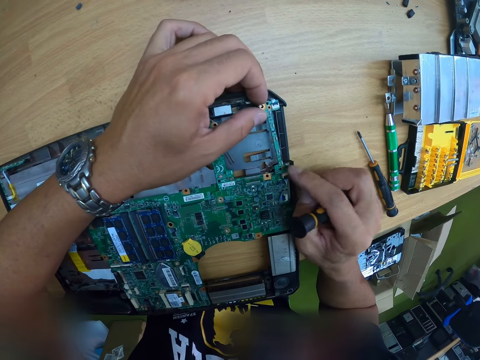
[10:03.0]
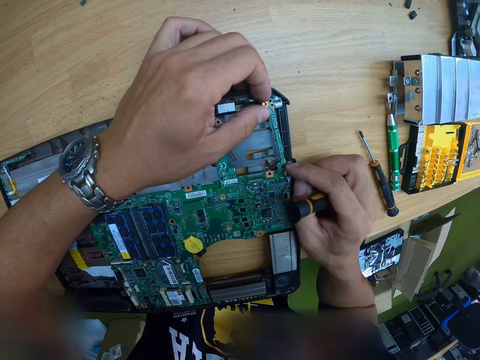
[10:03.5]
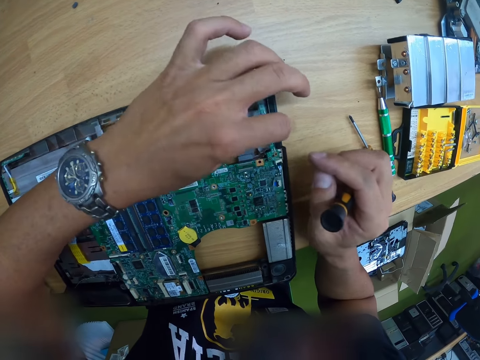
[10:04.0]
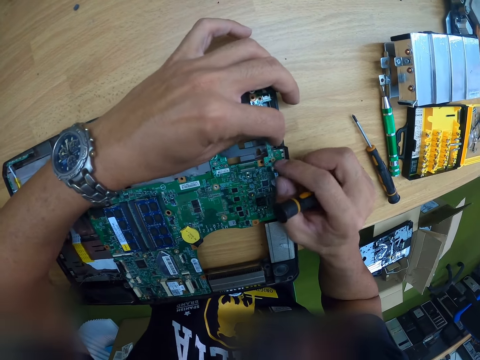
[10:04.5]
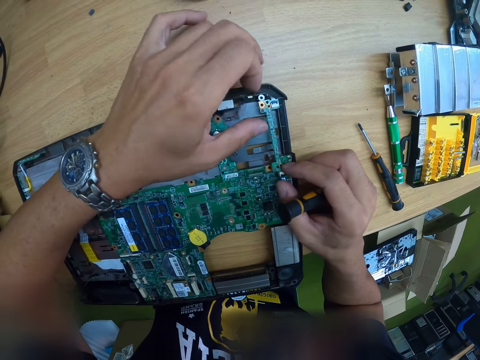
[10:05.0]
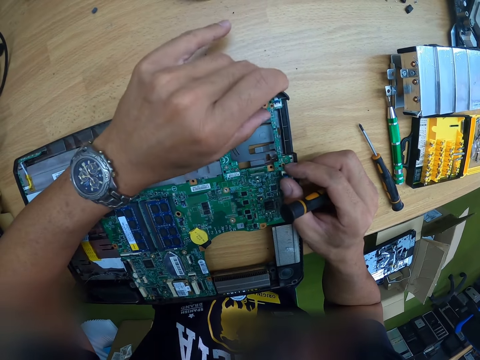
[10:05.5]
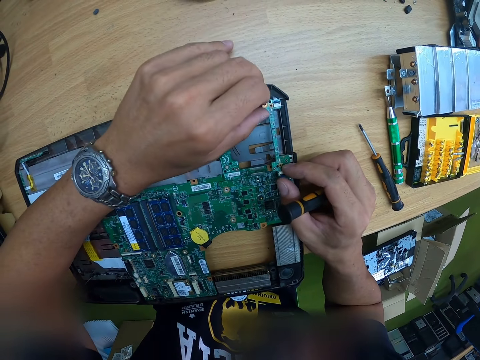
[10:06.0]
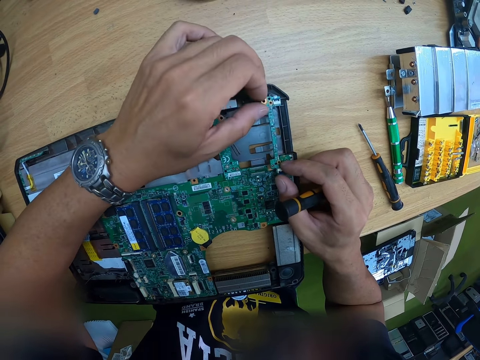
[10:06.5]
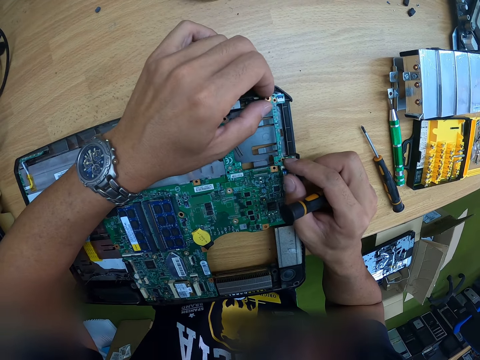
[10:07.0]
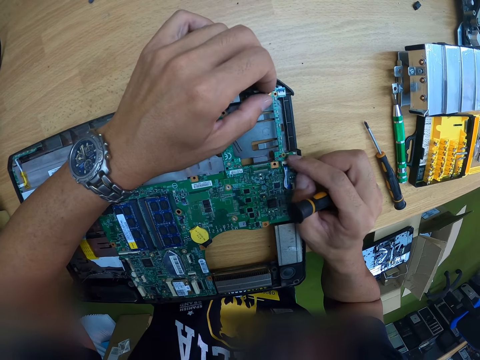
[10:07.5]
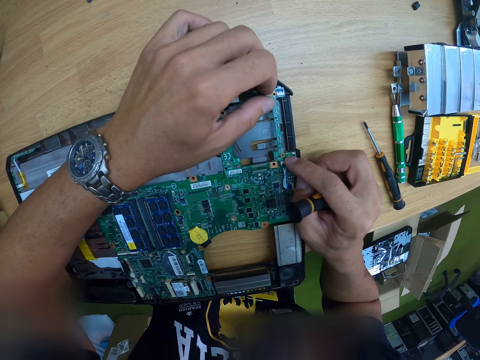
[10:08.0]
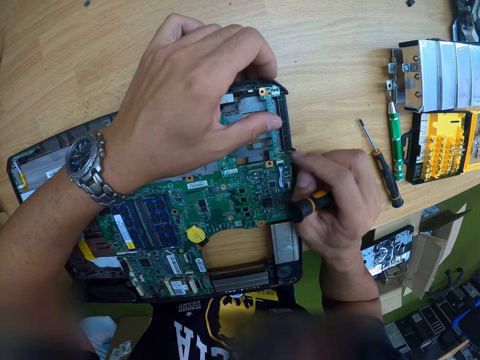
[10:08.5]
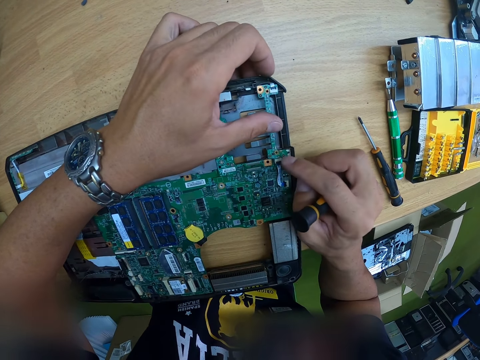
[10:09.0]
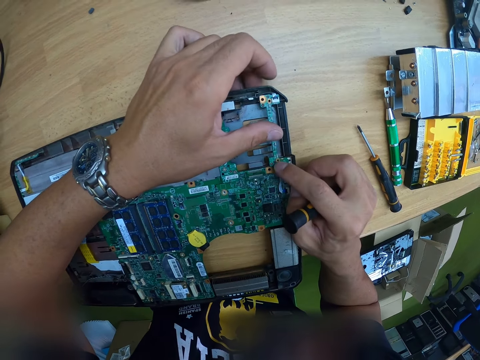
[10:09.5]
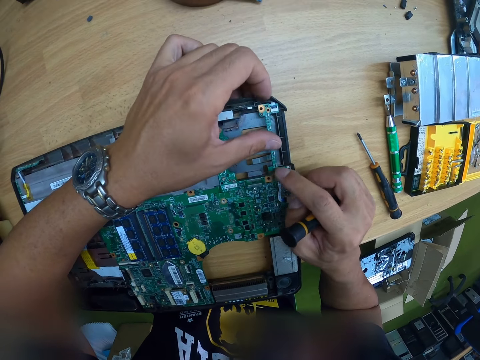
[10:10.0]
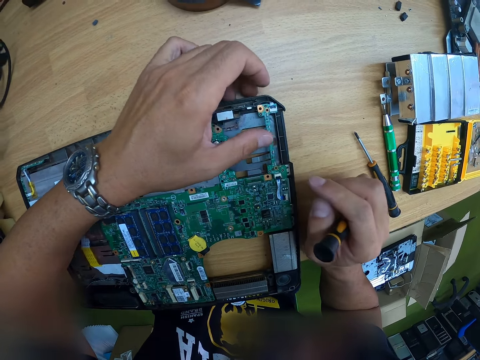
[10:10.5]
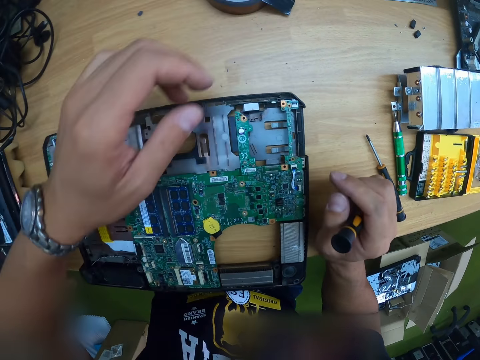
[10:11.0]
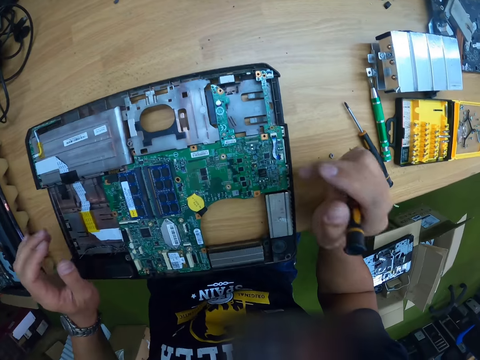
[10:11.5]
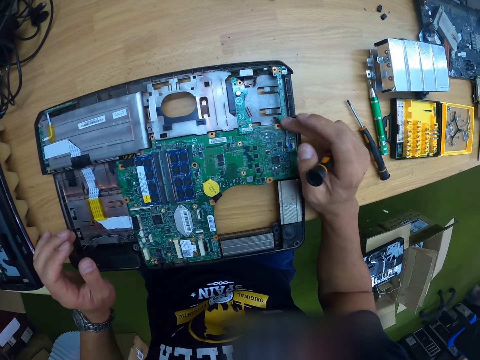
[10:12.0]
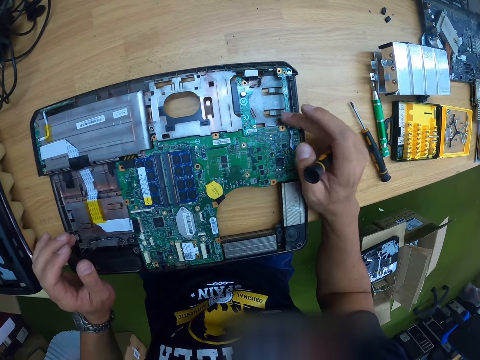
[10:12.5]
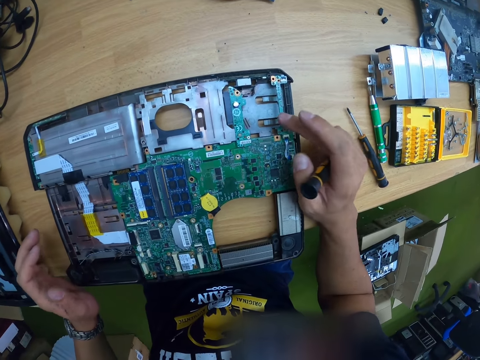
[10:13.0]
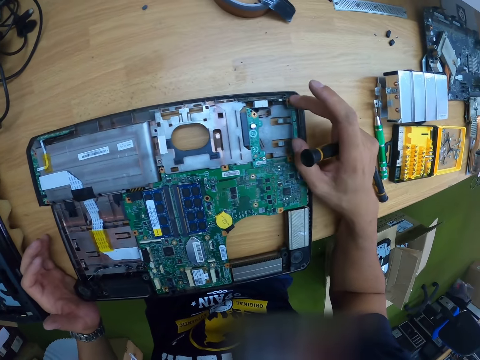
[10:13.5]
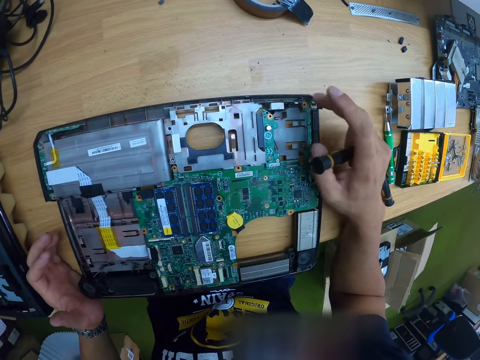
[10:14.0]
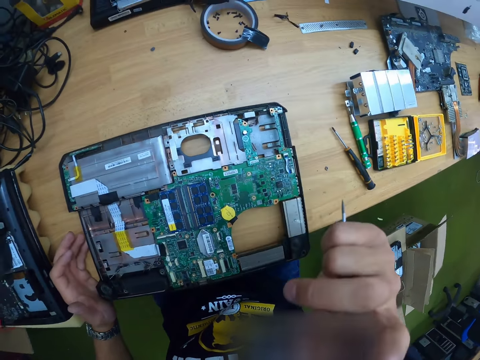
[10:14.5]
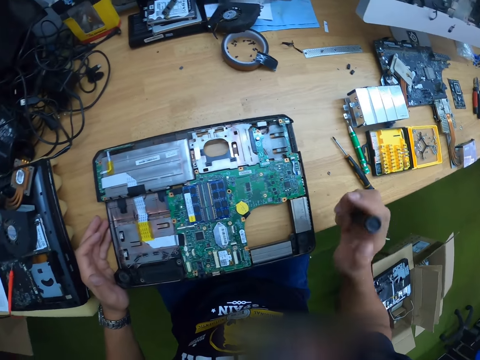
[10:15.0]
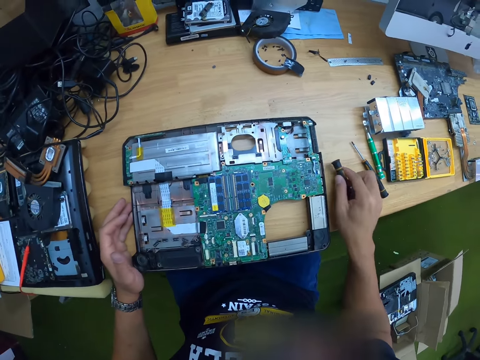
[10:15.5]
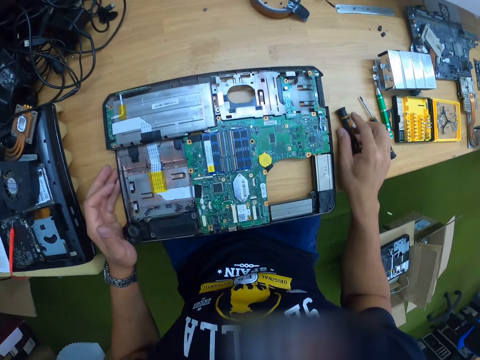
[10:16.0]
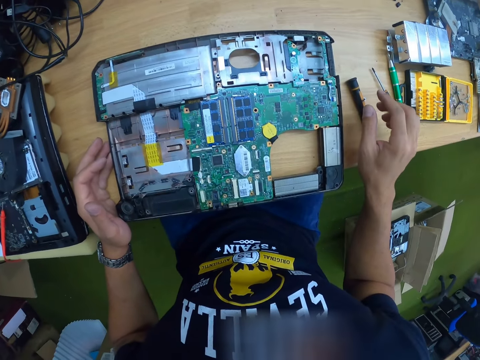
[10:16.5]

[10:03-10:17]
The camera wearer presses a motherboard part with the right hand. He adjusts the motherboard part with both hands. He presses the motherboard part with the right hand. He removes both hands from the computer. He presses a computer part with the right hand. He raises the right hand. He drops the screwdriver on the table with his right hand. He drops the right hand on the table.

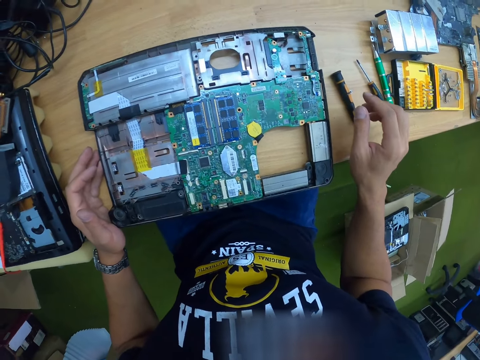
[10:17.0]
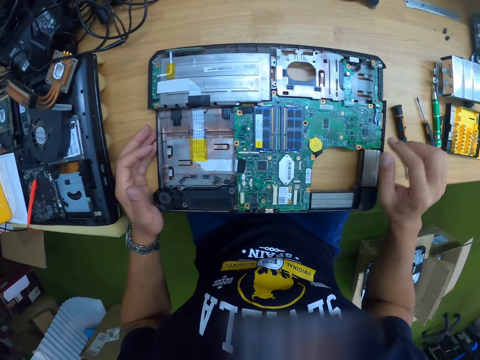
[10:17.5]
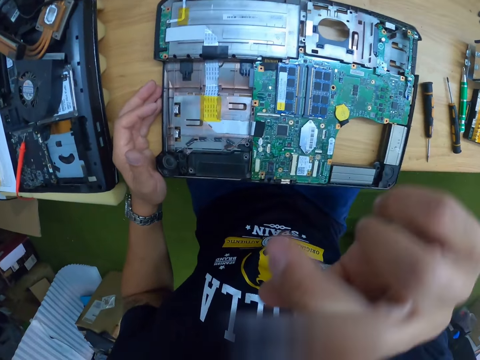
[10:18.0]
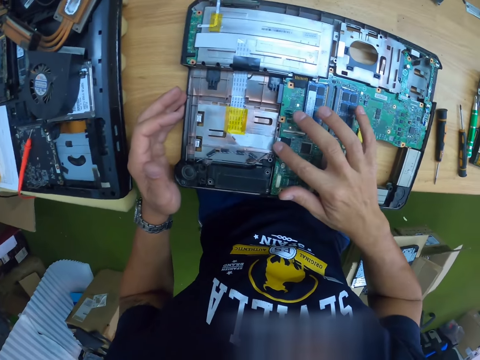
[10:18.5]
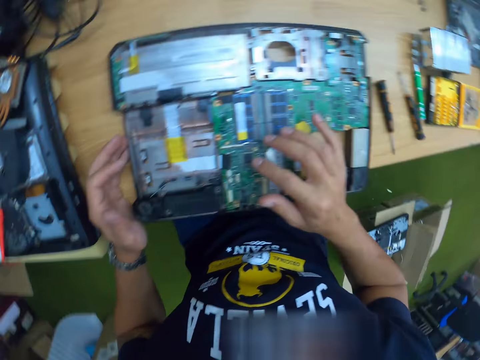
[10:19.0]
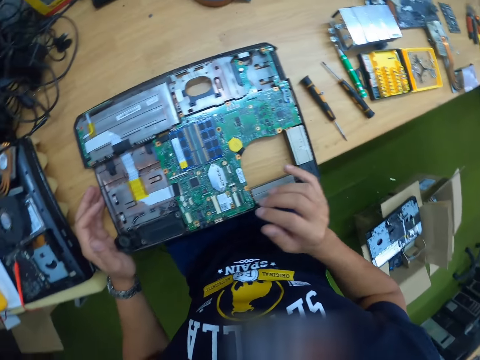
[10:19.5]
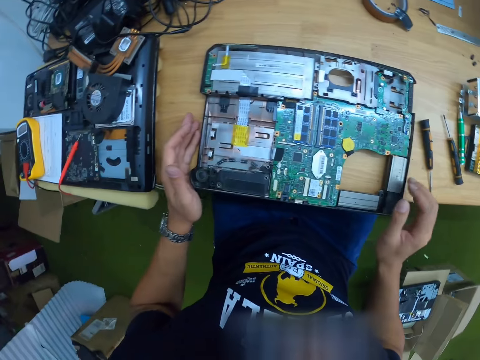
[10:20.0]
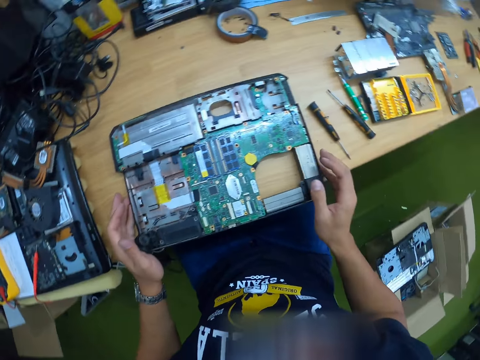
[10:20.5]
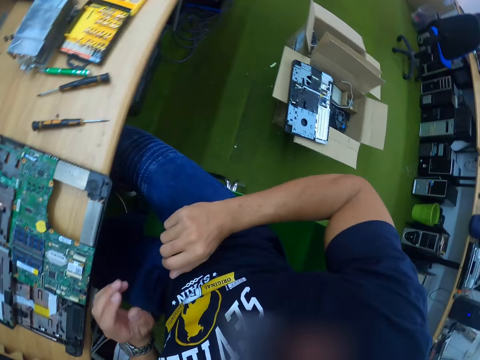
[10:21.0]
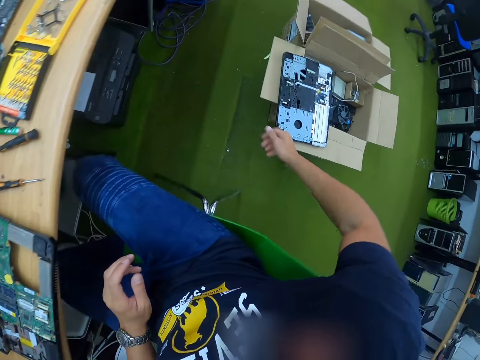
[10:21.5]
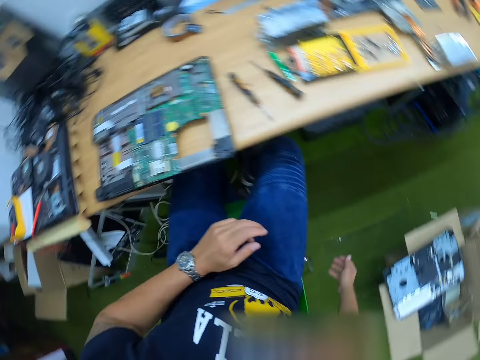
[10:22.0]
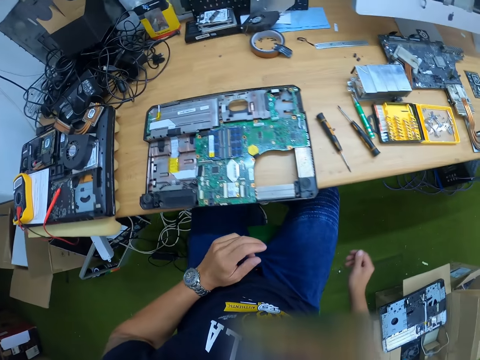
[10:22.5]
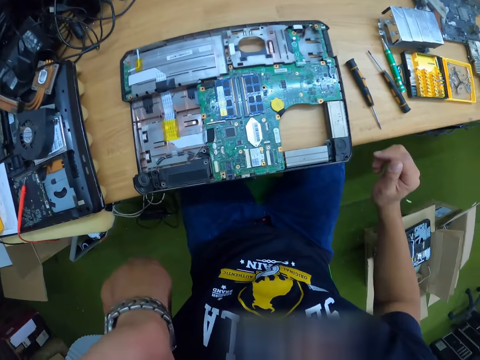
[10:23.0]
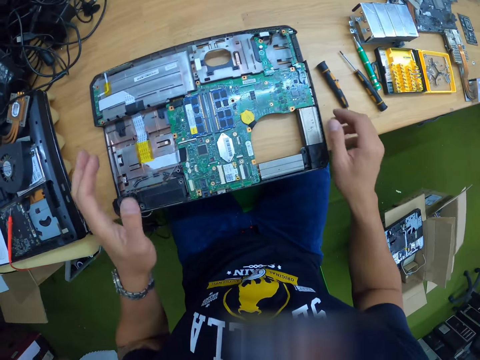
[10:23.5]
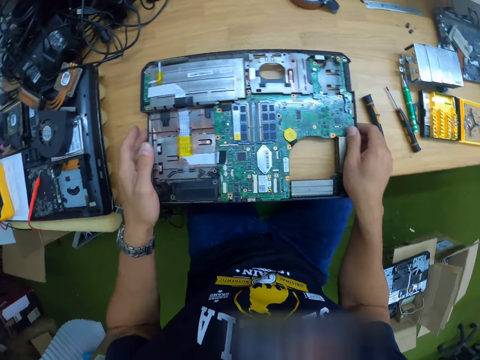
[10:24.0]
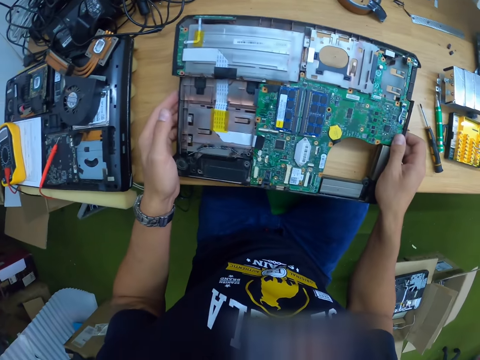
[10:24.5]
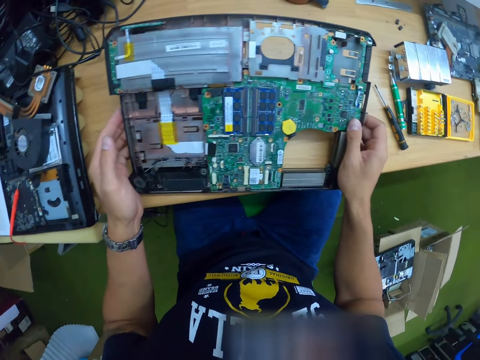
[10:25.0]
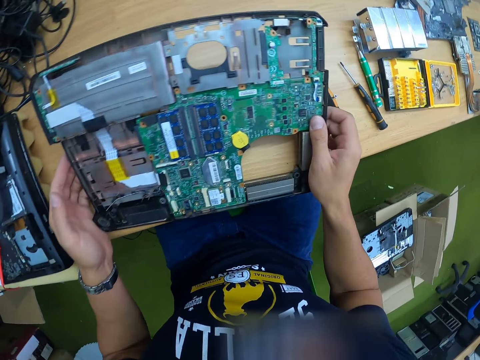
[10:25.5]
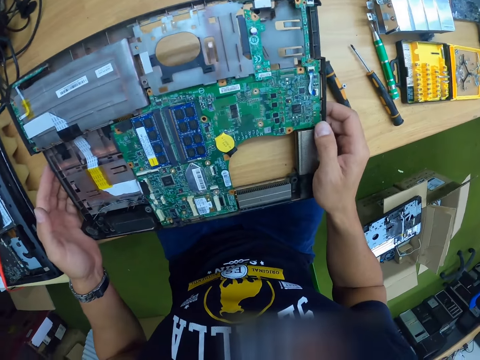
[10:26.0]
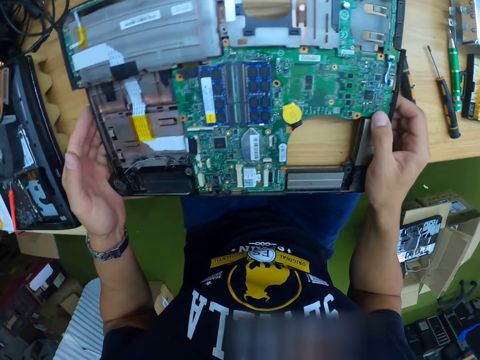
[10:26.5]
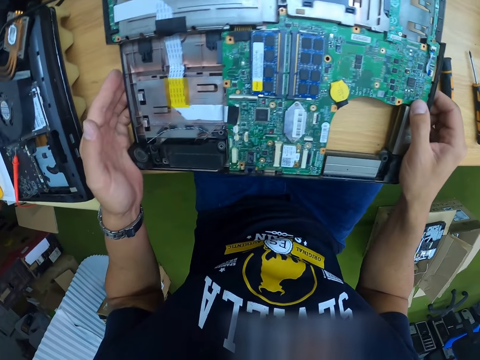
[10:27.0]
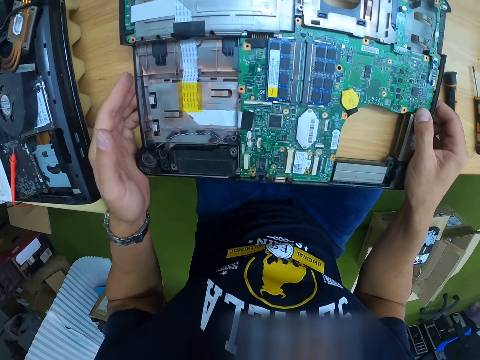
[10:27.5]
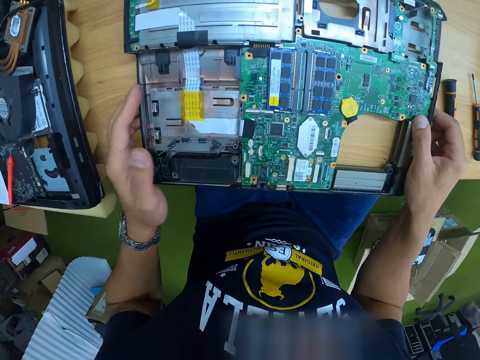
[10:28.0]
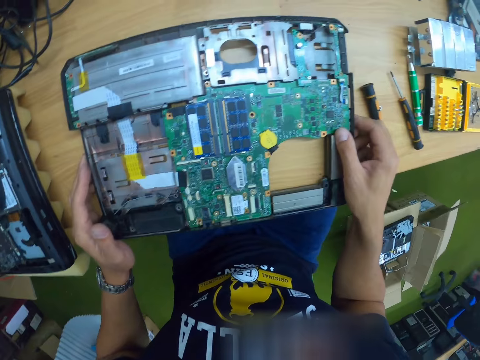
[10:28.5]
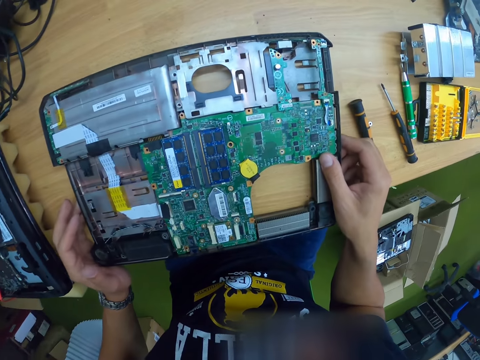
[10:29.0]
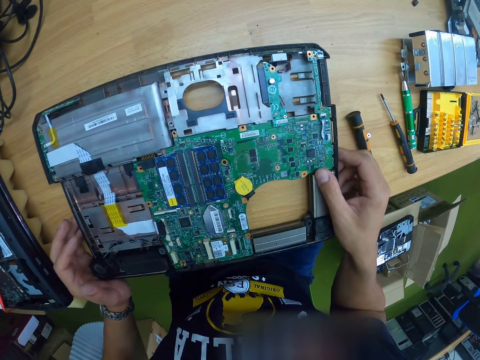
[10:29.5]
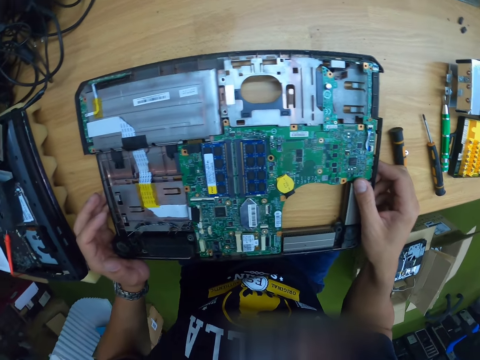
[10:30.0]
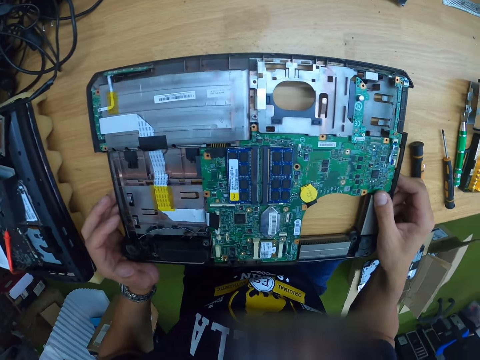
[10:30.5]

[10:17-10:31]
The camera wearer looks around. They raise the right hand, place the right hand on the computer motherboard, and look around. They remove the right hand from the computer motherboard and look around. They drop the right hand. They raise the left hand. They carry the part of the laptop with both hands. They lift the computer with both hands. They drop the part of the laptop on the table. They look at the computer motherboard.
